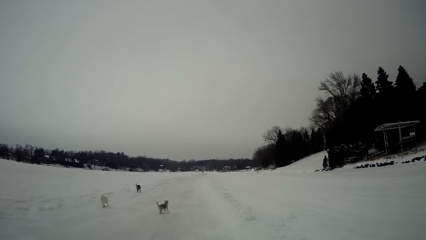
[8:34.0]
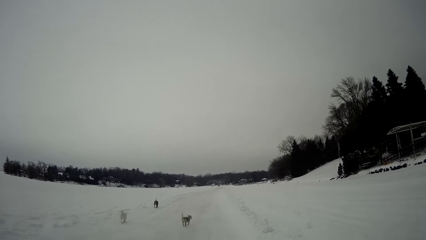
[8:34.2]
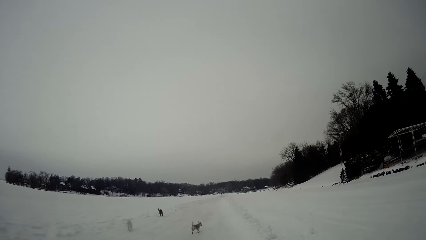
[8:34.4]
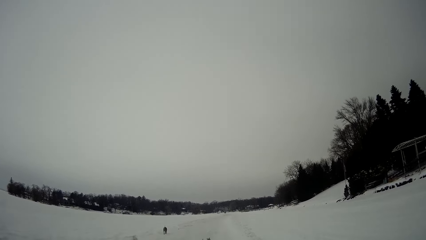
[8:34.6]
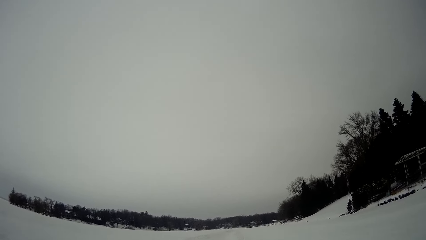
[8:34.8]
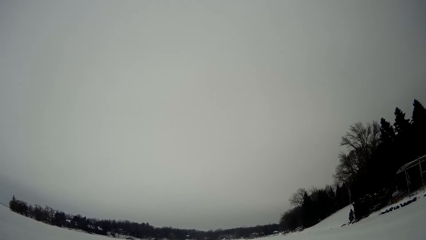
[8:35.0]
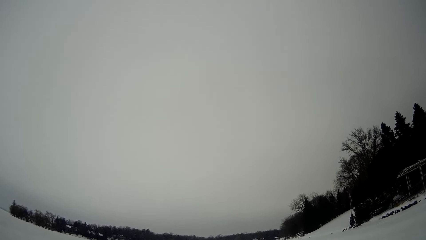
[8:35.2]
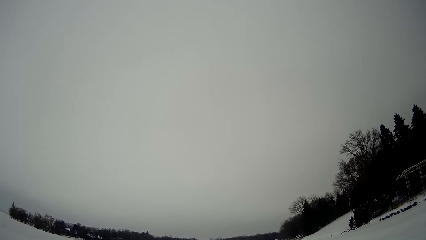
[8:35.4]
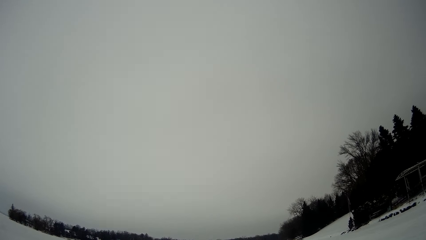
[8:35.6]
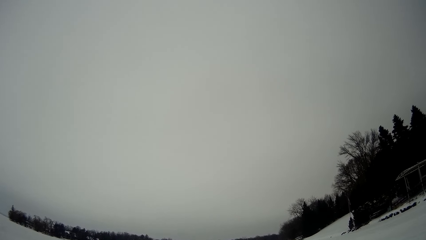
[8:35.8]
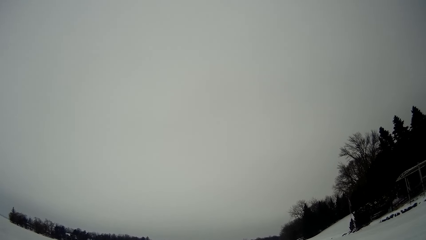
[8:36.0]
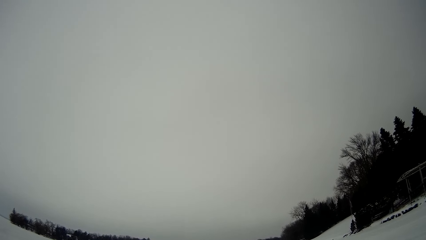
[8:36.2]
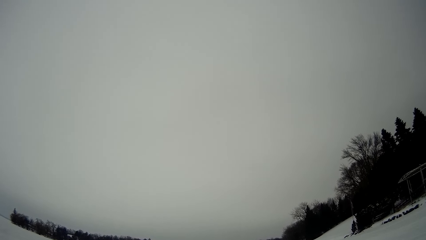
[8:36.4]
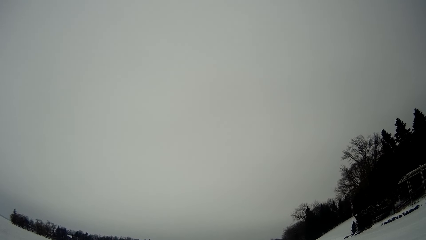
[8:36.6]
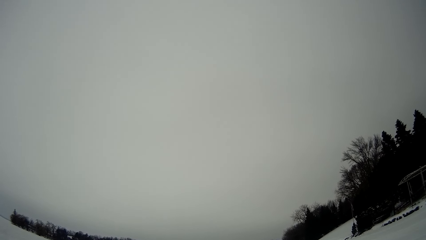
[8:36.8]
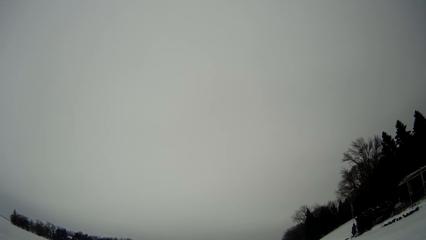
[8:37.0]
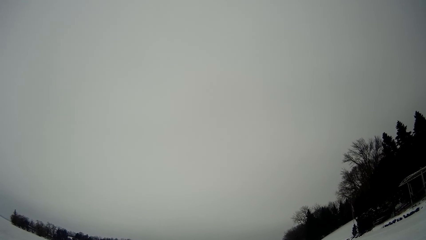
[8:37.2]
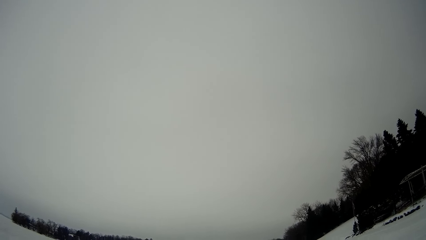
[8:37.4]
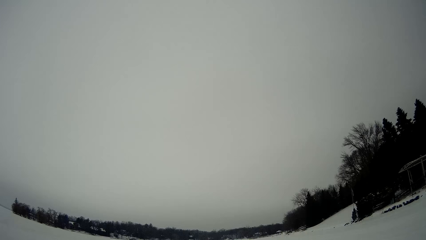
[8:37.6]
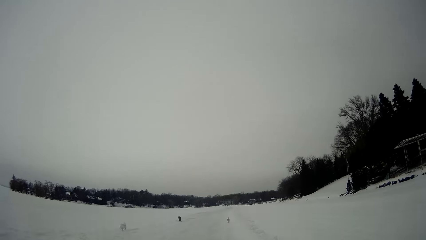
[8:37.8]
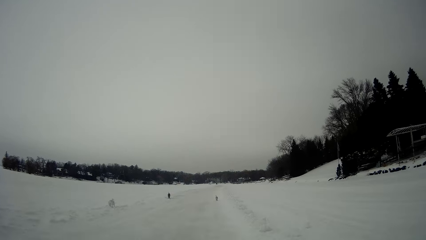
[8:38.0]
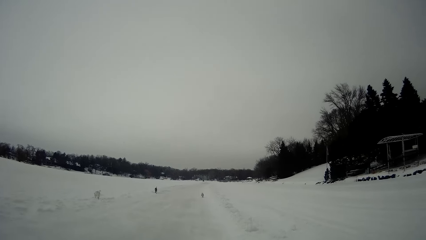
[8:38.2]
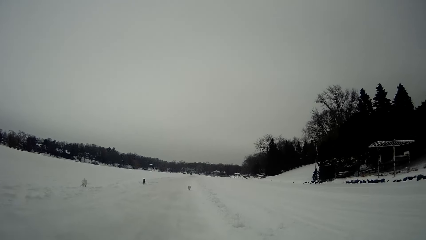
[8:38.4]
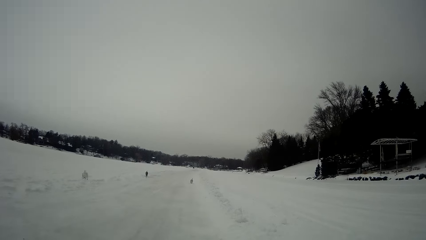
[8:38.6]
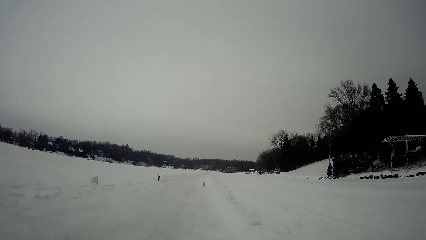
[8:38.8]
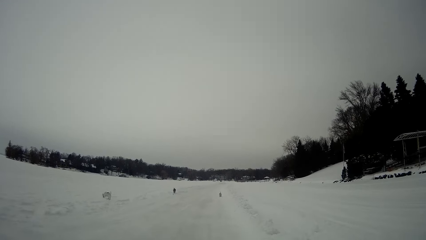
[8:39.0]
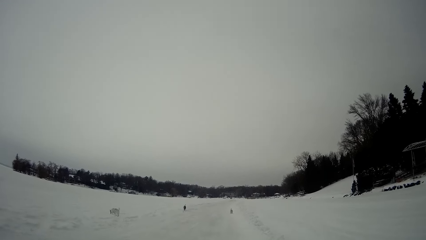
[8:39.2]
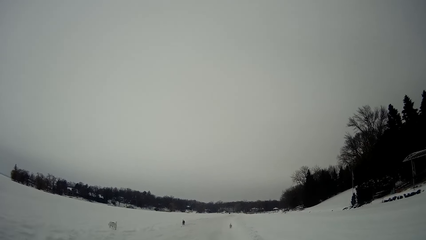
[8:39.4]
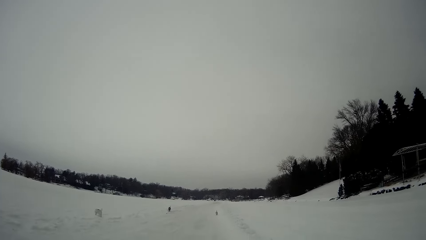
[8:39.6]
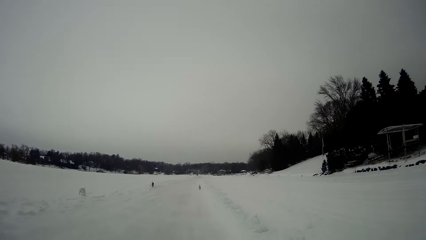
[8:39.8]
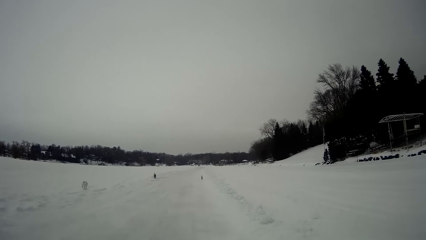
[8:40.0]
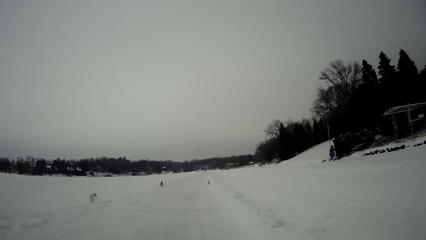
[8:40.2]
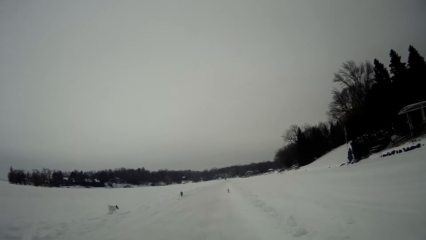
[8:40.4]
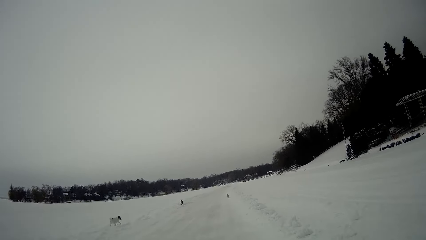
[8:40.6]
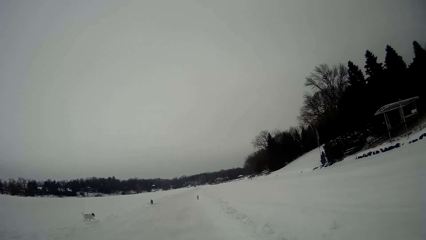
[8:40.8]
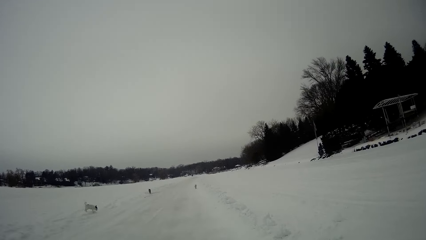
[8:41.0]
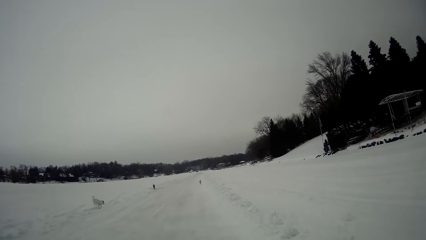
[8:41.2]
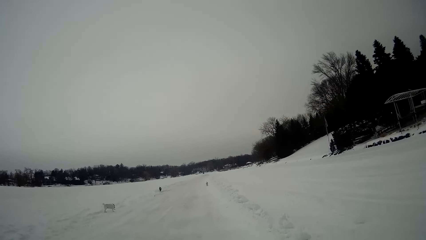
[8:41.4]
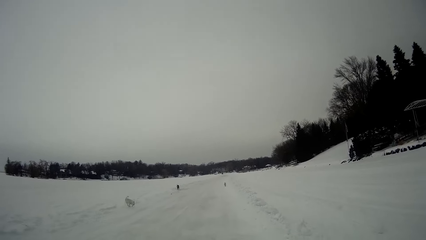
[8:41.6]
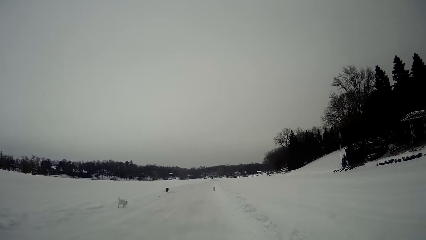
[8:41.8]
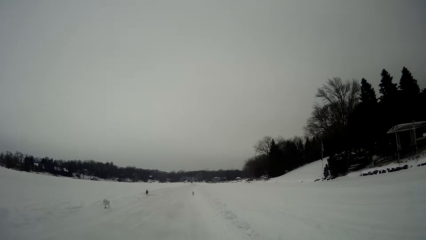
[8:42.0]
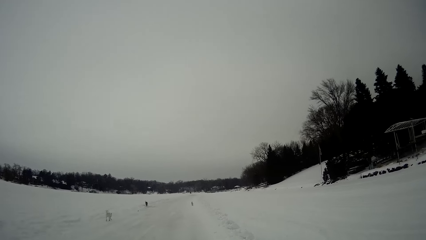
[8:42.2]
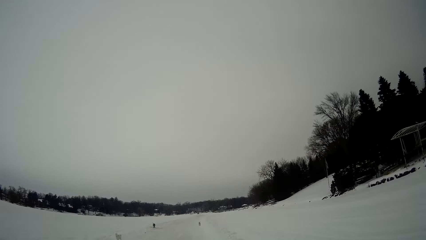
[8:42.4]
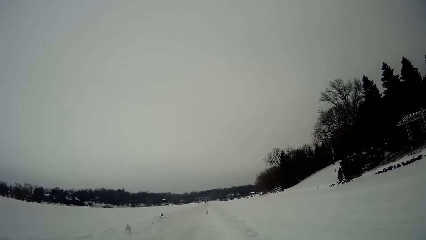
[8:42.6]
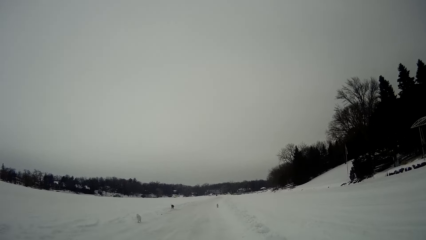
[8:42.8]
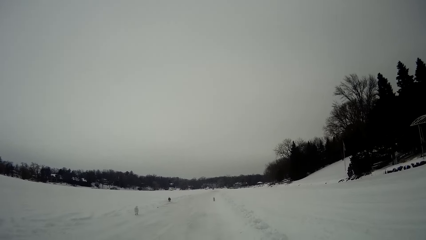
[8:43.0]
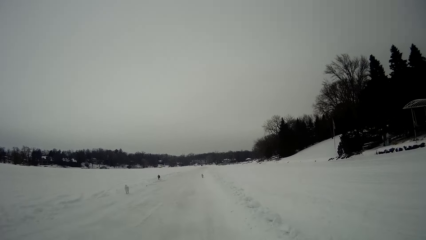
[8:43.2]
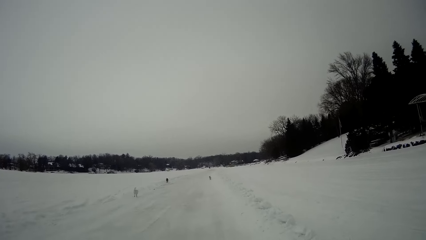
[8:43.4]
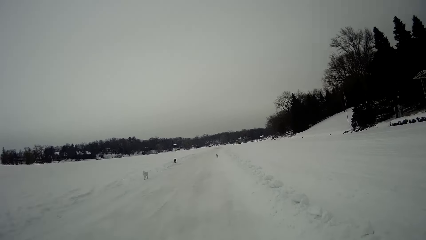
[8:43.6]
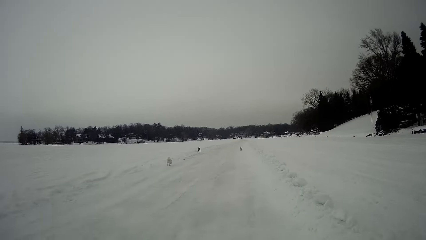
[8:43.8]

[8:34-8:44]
The camera wearer stands on the snow. They walk on the snow.

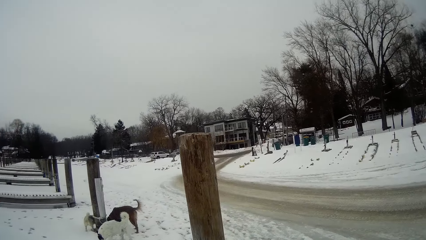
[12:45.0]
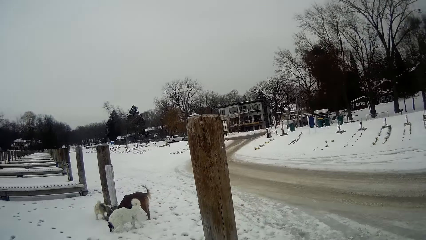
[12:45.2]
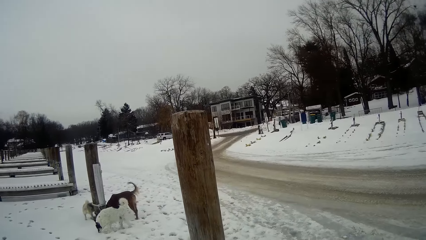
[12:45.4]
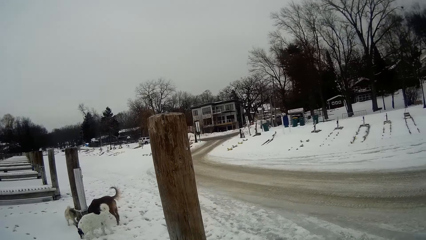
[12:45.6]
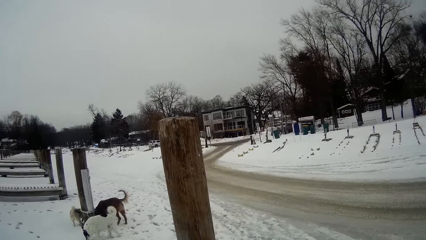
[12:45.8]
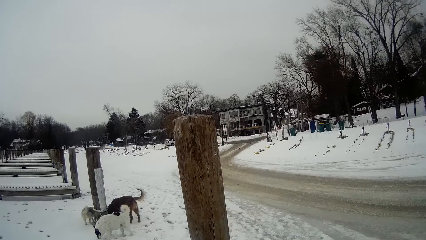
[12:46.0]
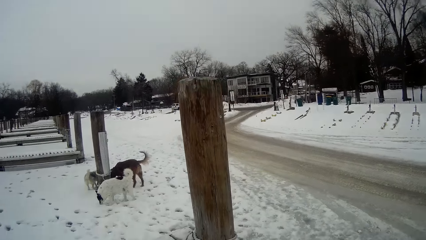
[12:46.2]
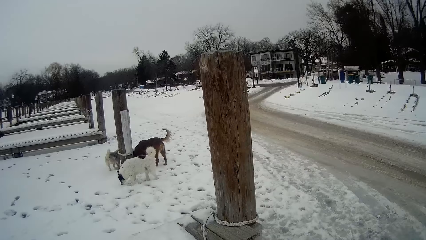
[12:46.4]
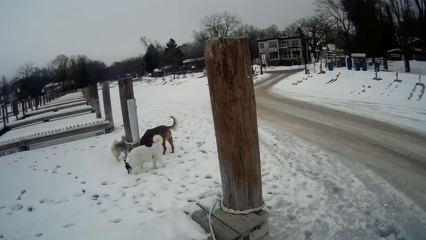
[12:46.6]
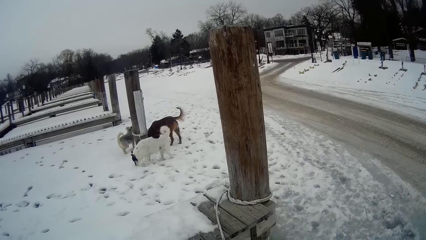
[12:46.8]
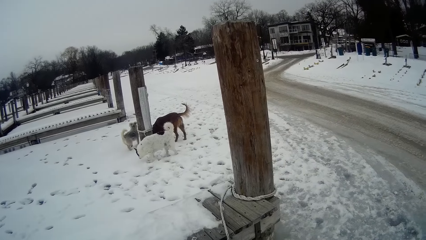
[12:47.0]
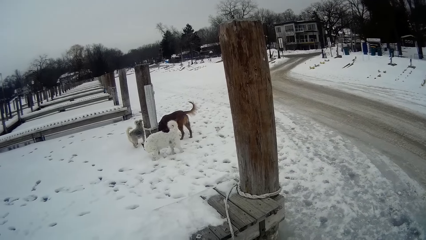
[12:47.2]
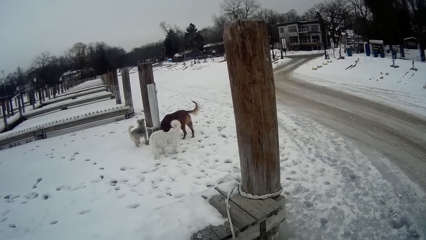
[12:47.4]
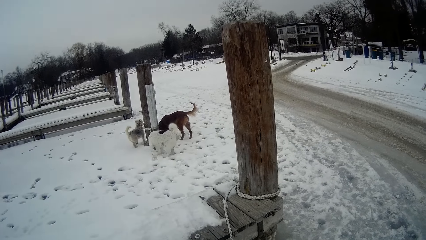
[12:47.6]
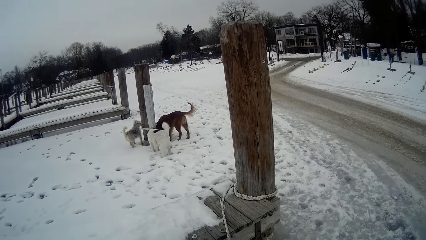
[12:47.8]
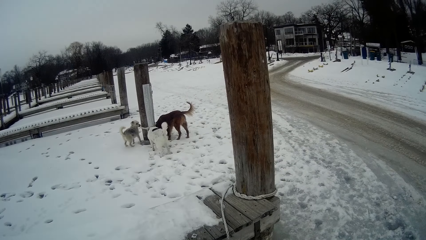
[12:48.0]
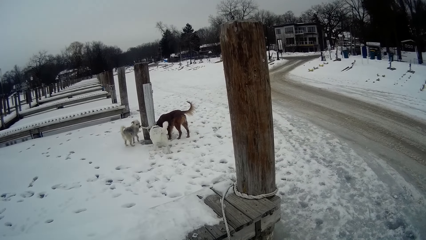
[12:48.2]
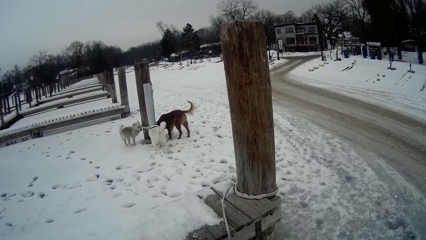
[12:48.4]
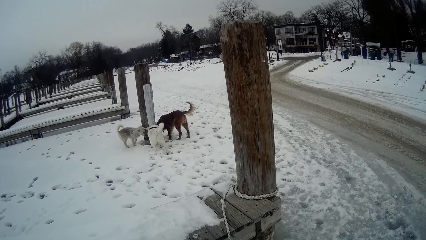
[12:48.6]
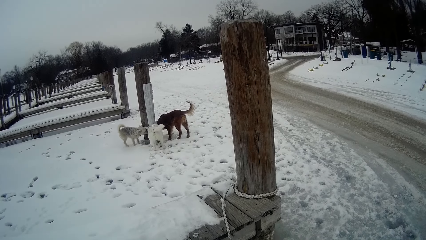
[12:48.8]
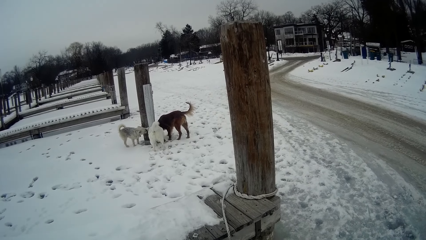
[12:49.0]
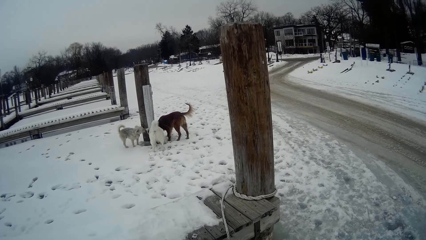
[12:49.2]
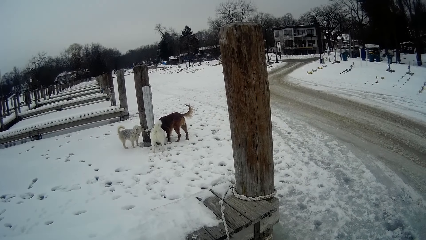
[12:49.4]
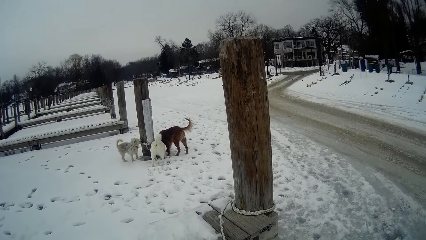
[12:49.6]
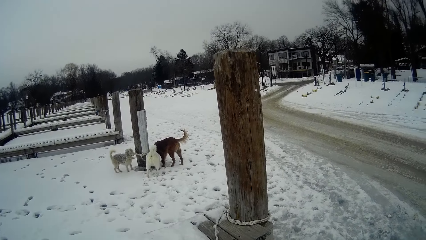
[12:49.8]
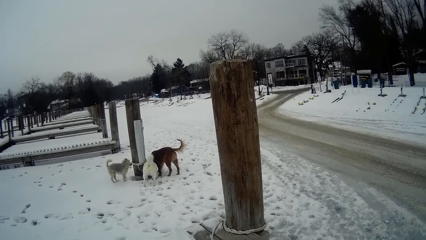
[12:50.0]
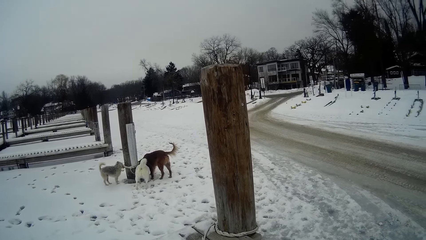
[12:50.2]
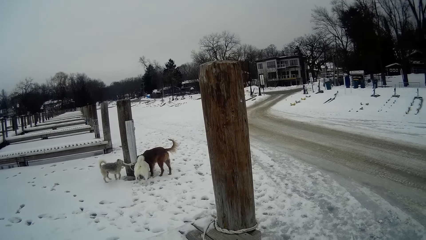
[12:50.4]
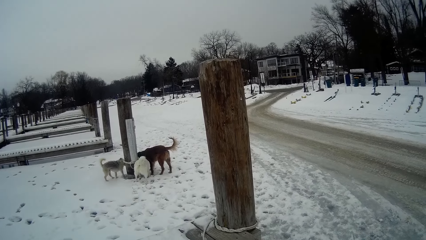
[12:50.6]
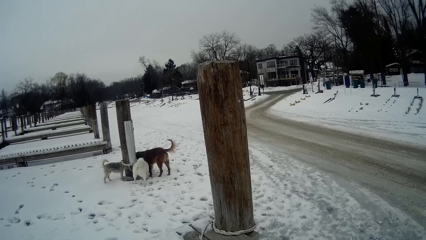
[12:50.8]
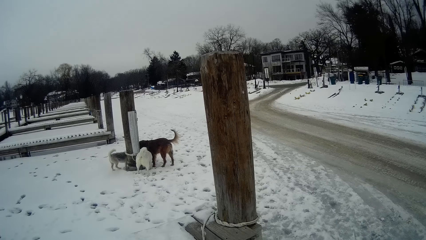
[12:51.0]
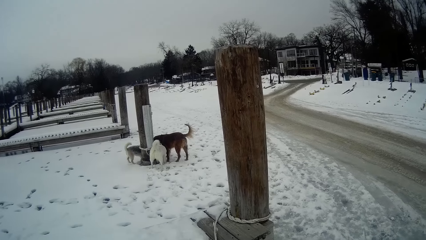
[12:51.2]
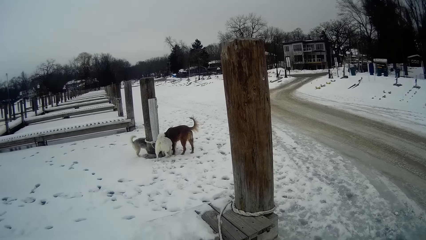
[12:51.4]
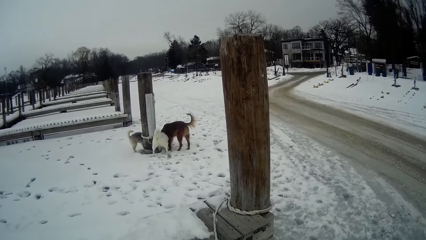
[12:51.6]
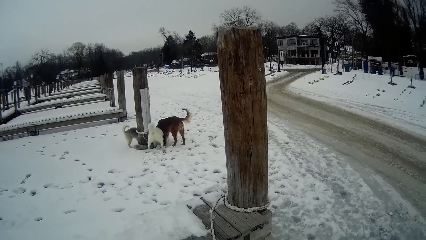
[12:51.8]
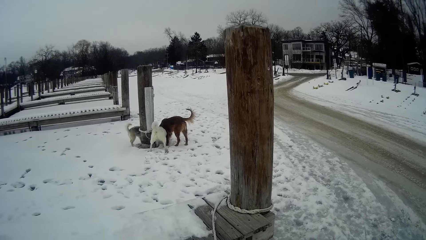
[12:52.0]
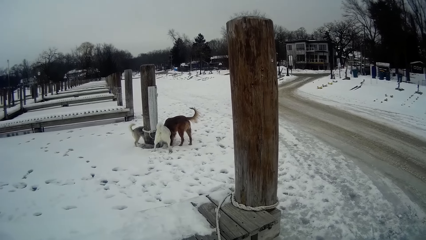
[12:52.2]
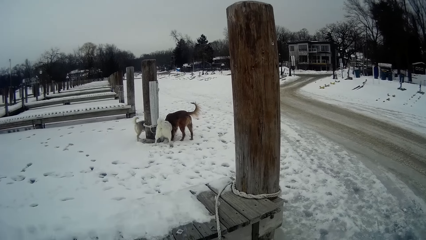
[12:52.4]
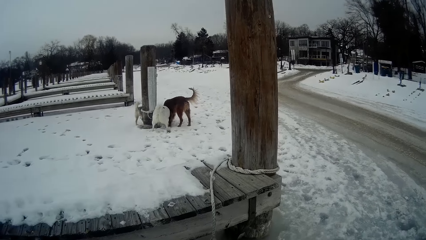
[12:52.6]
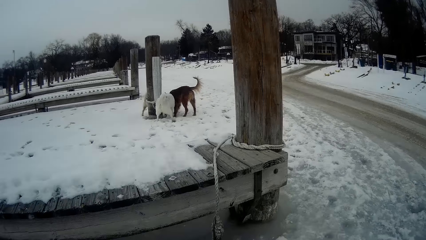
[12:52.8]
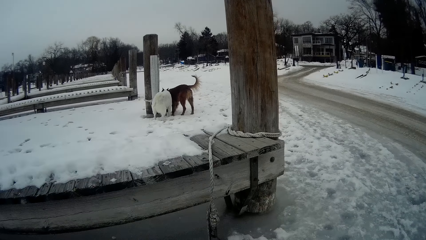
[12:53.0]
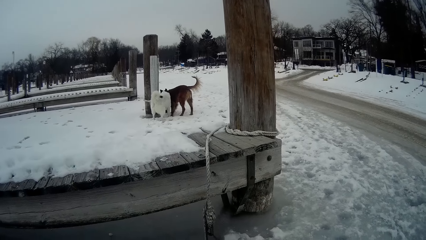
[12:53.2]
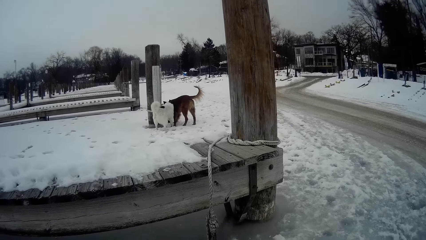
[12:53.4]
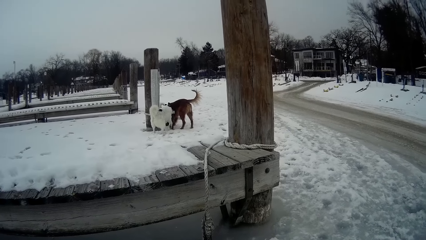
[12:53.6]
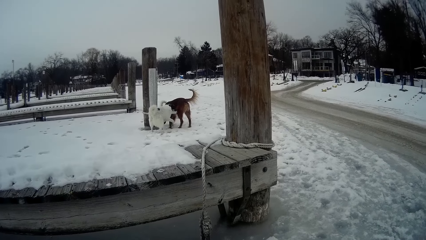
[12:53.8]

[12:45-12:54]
The camera wearer stops. They look at the three dogs.
